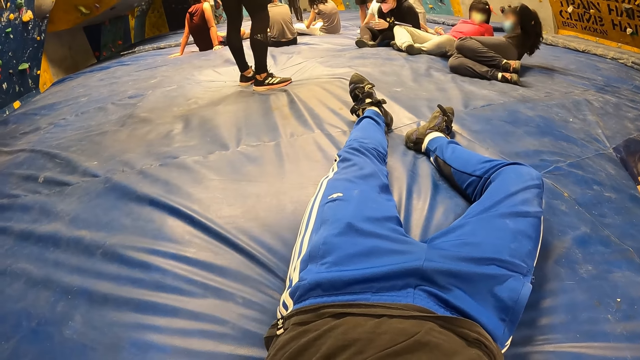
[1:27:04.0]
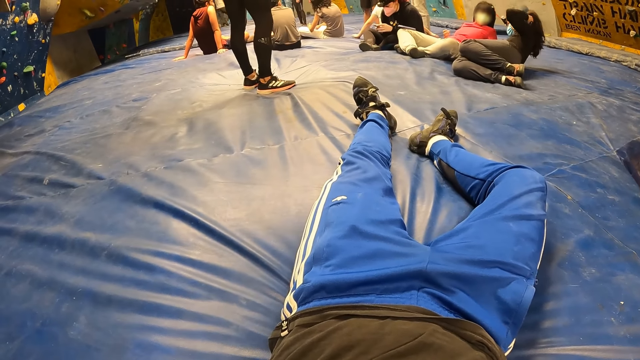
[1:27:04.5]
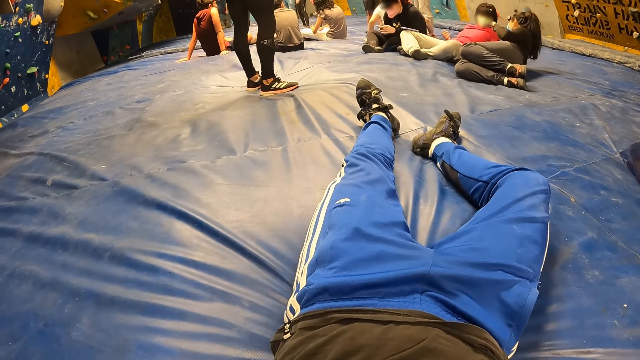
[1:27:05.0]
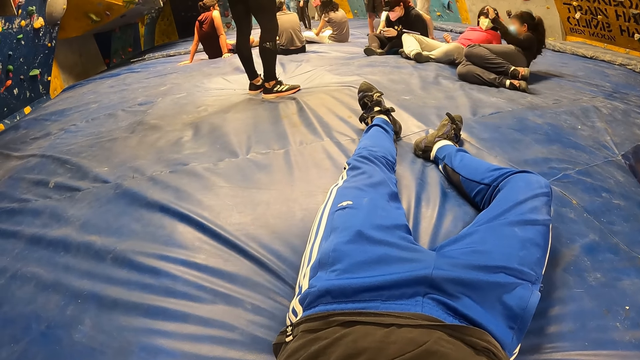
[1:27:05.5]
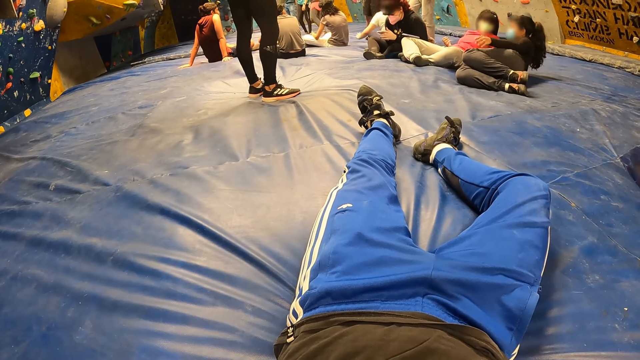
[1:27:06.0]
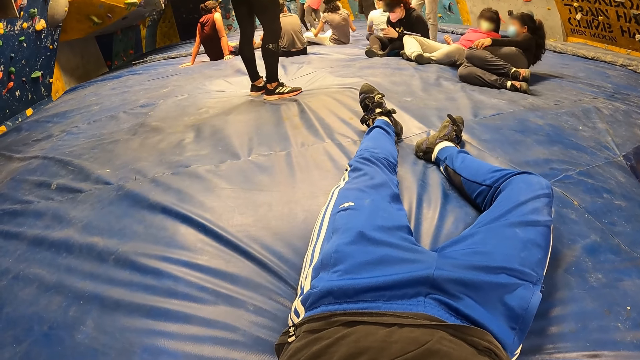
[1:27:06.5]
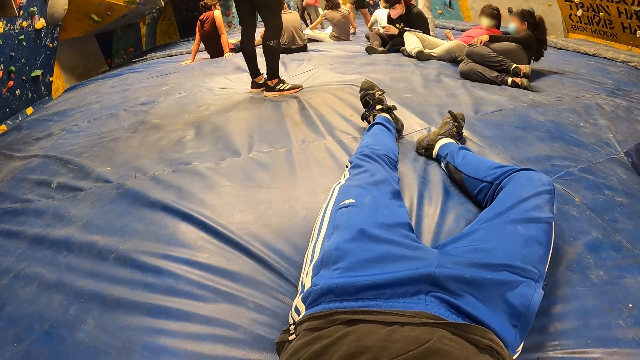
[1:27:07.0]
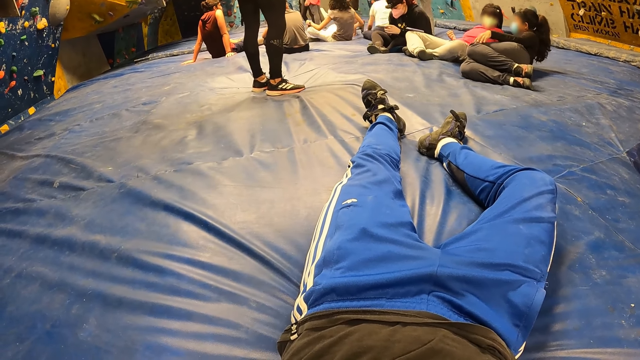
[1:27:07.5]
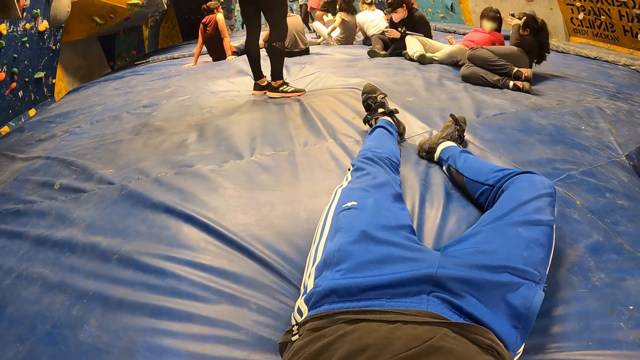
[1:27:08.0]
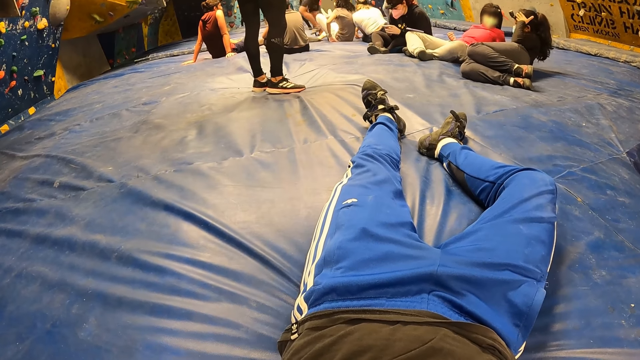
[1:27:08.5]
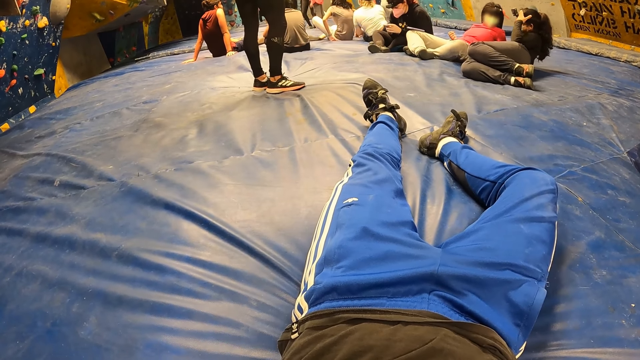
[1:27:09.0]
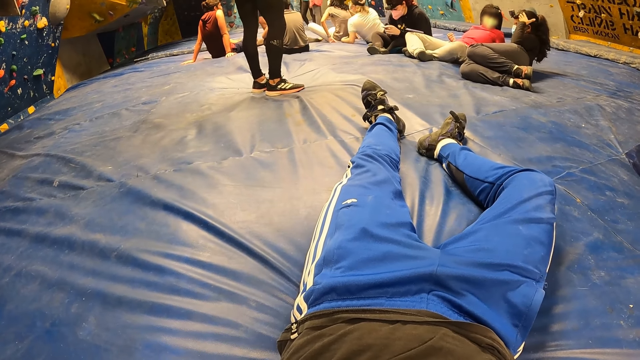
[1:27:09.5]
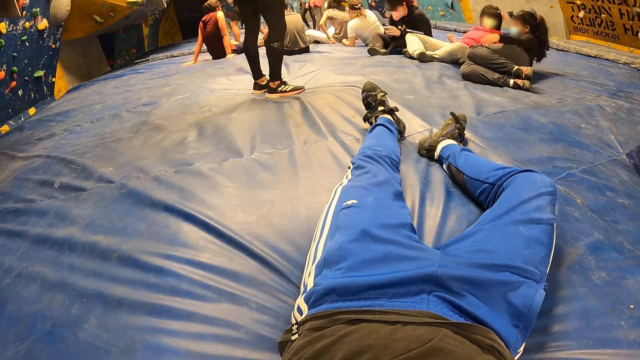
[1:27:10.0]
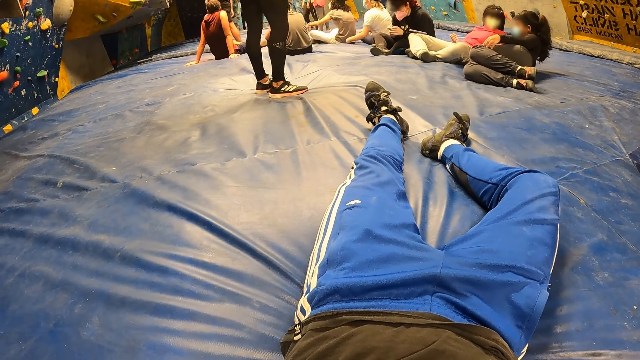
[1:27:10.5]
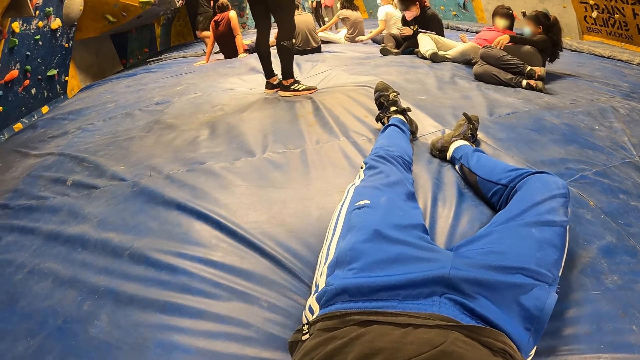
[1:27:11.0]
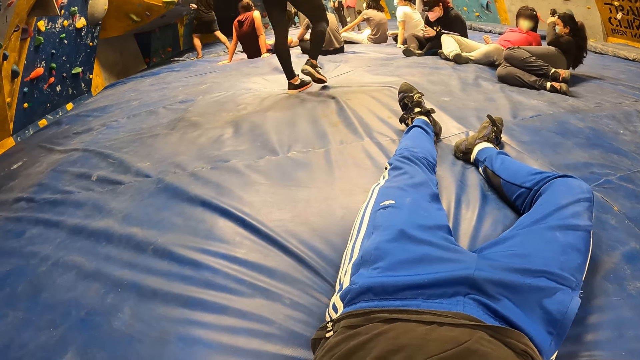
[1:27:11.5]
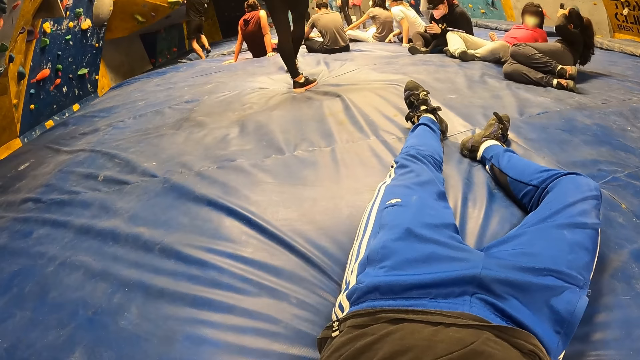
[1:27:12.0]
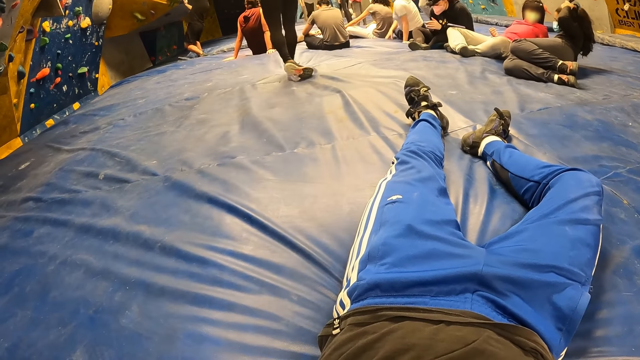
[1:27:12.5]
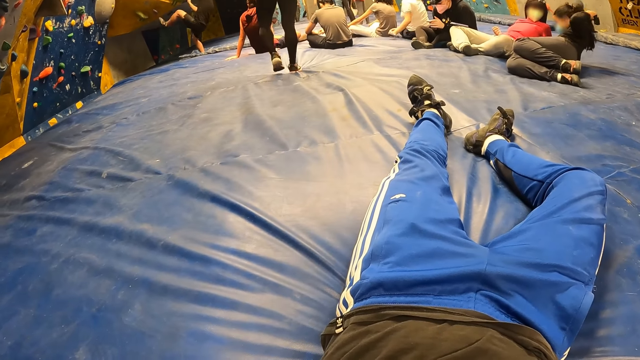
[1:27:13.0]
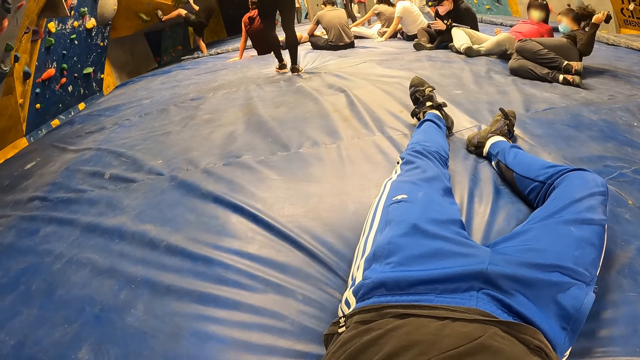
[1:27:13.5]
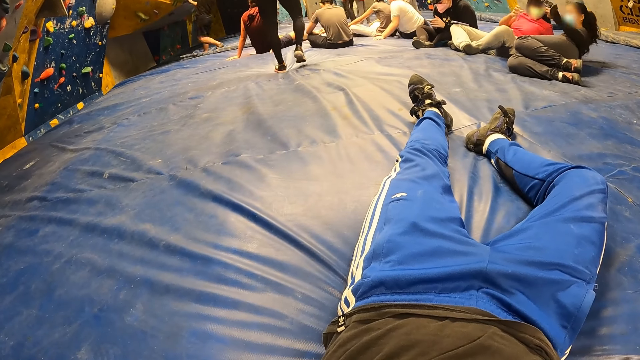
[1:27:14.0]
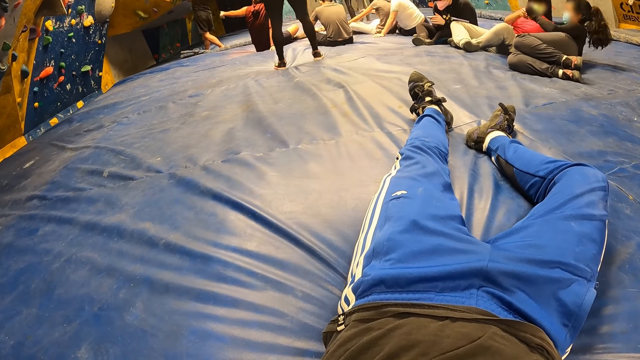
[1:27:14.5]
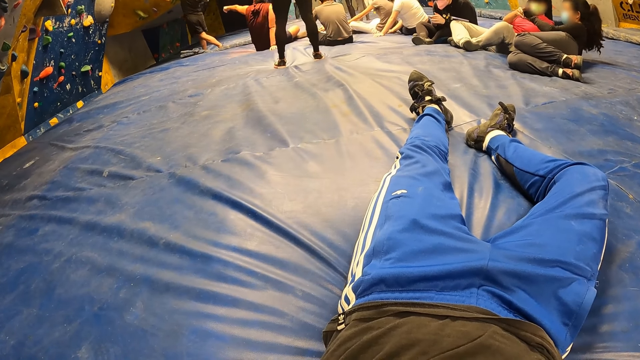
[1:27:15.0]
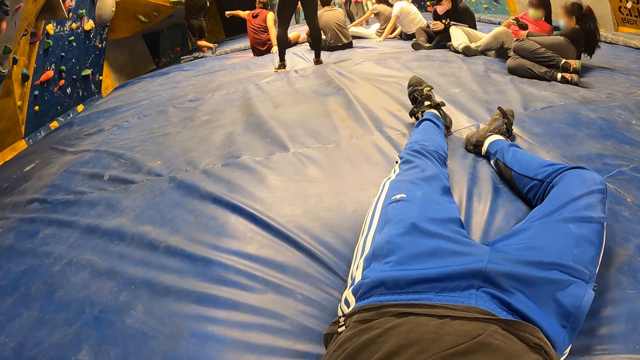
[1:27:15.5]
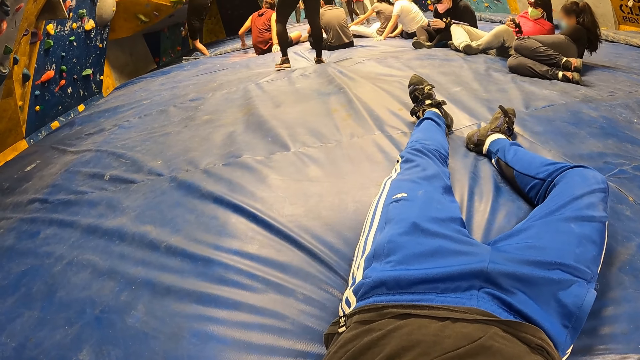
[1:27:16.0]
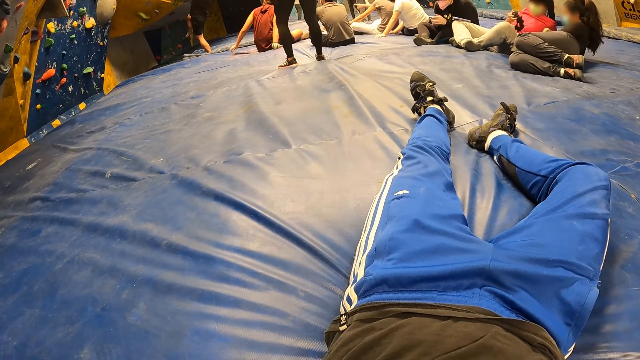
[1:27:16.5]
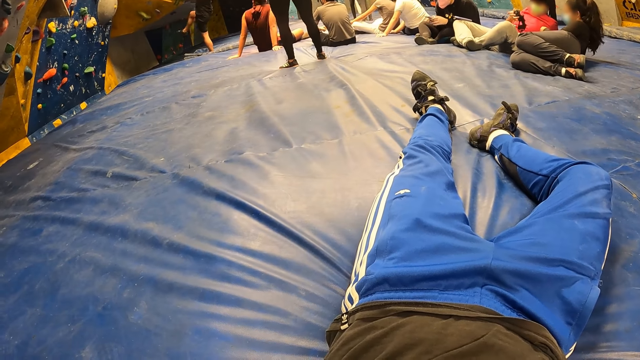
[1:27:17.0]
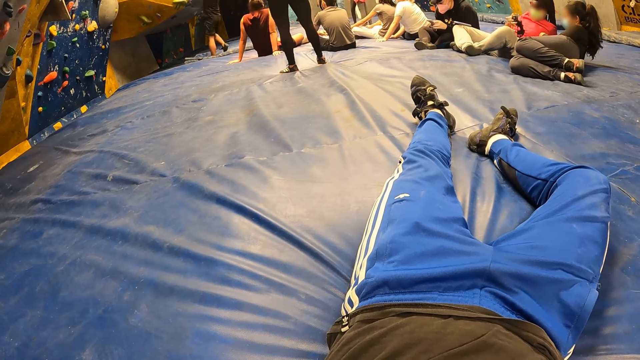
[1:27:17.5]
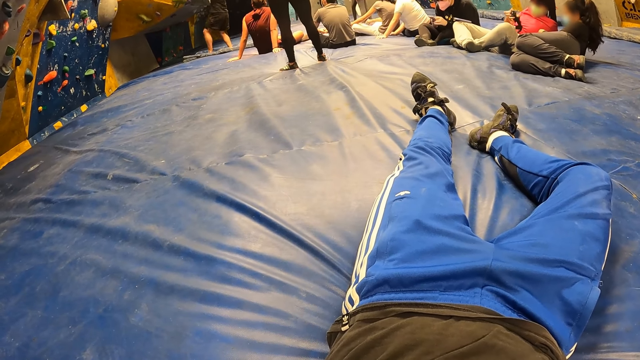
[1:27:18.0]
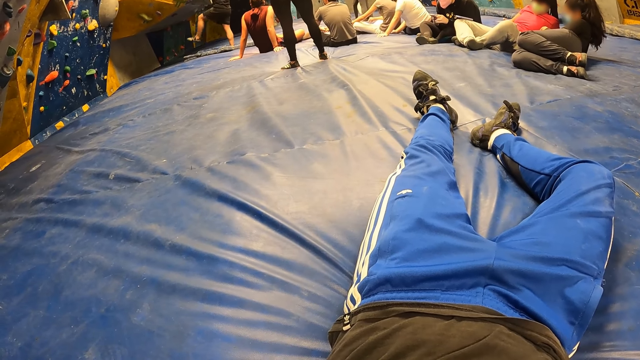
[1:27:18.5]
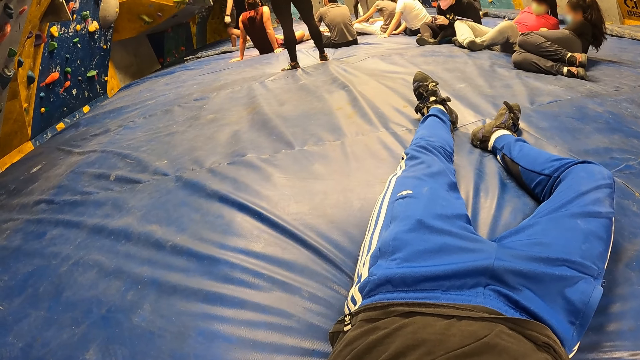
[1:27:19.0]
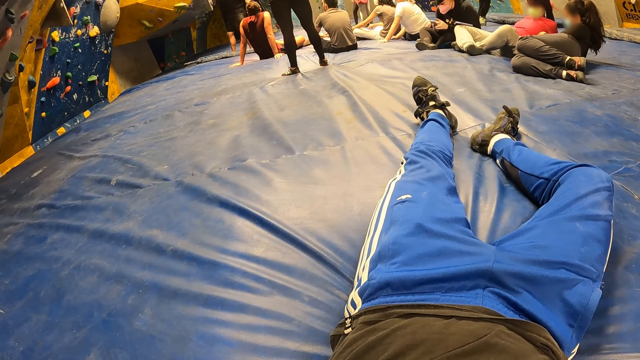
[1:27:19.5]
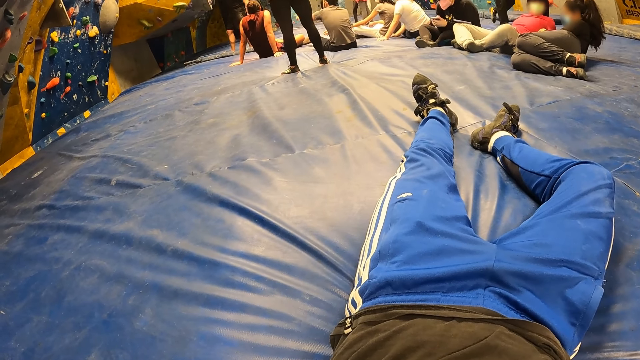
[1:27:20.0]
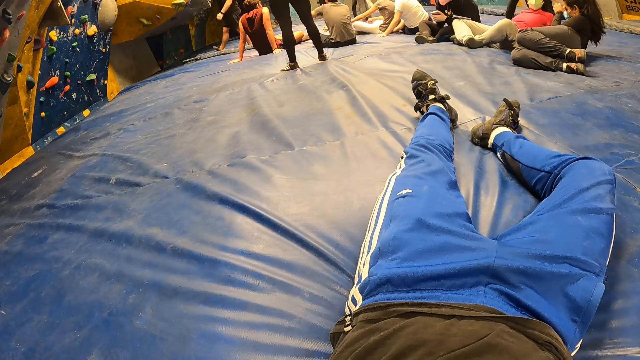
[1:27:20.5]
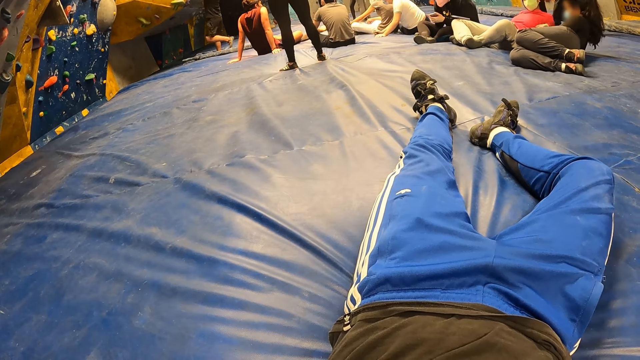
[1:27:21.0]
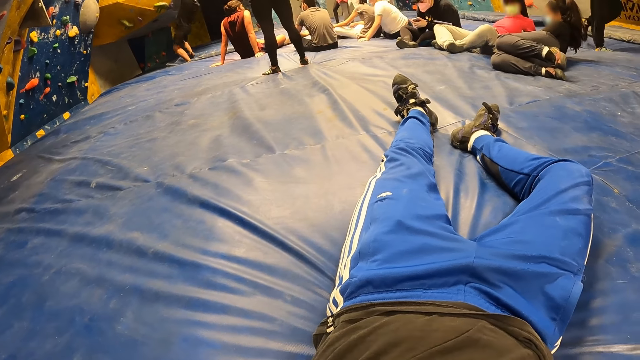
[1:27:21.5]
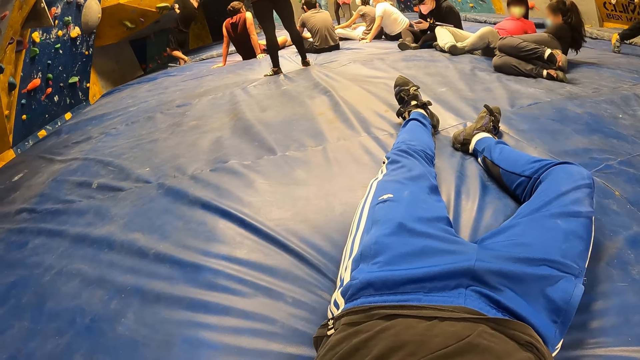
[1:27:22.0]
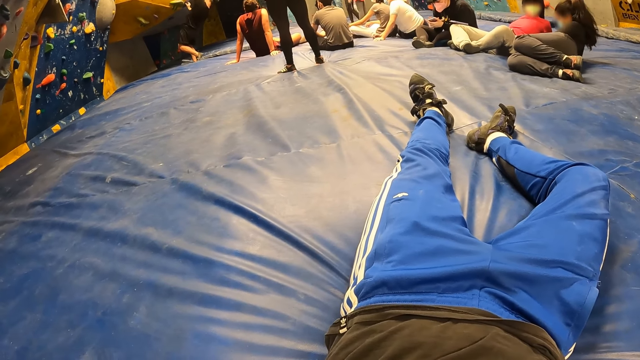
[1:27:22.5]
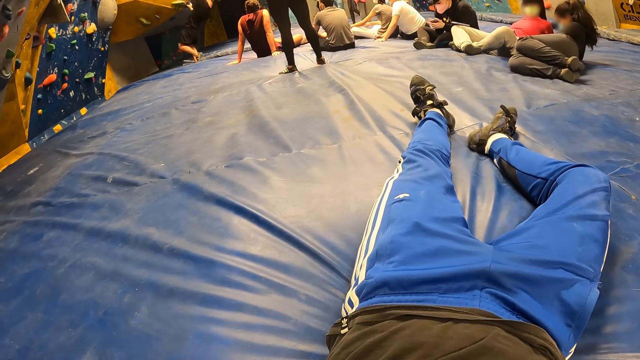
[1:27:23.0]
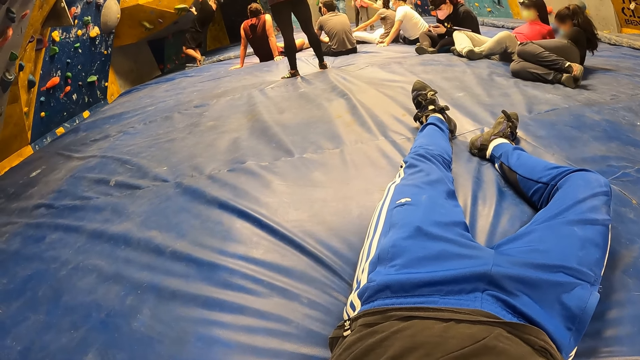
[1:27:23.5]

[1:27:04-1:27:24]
The camera wearer looks around.
